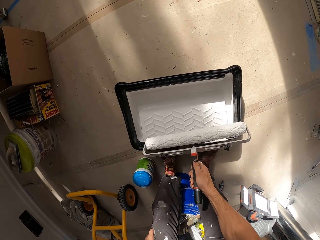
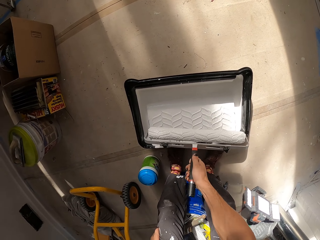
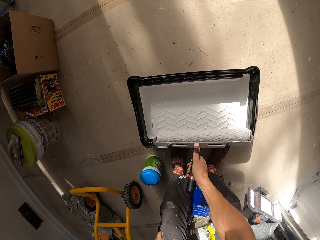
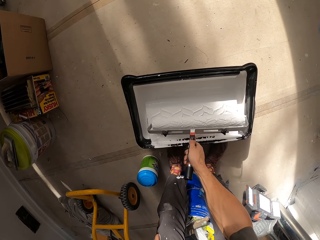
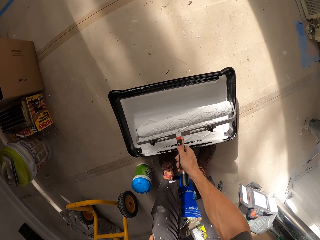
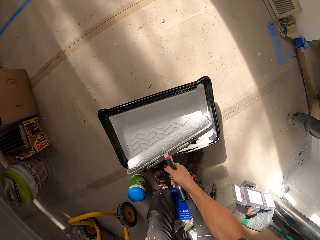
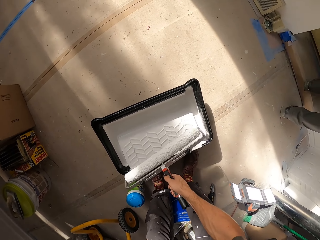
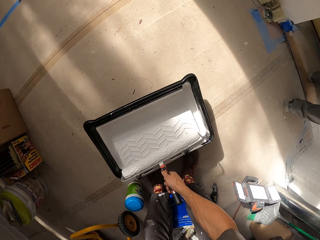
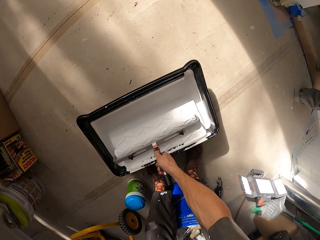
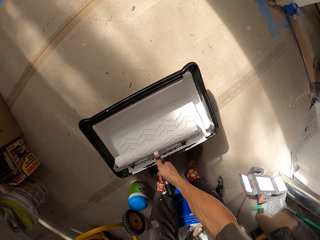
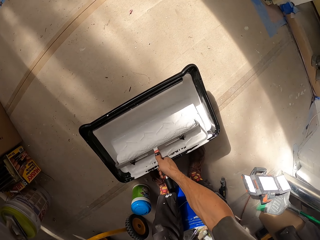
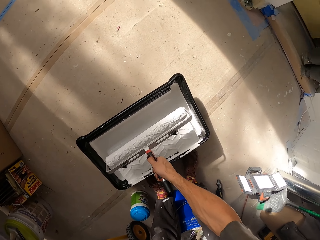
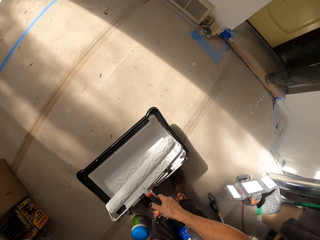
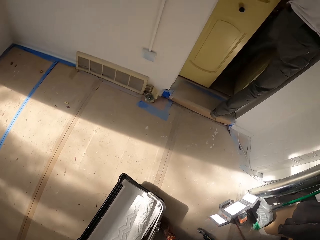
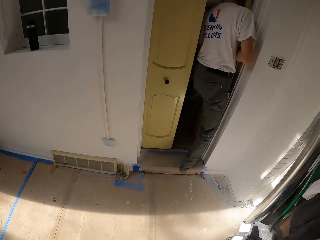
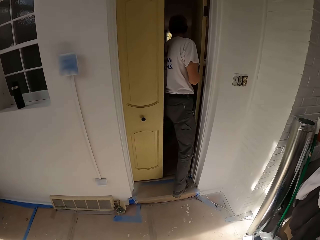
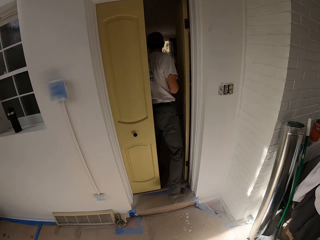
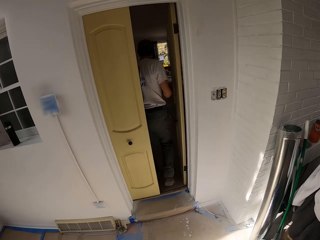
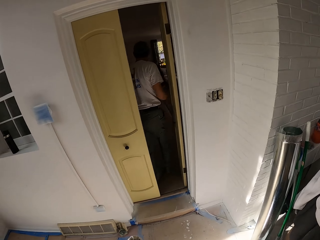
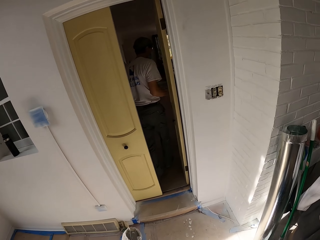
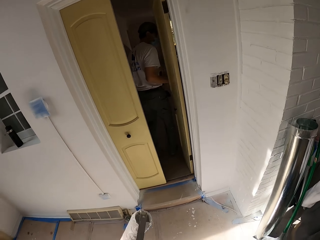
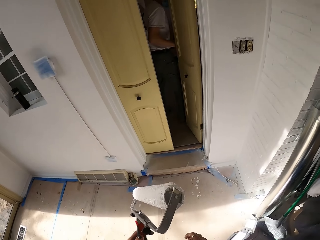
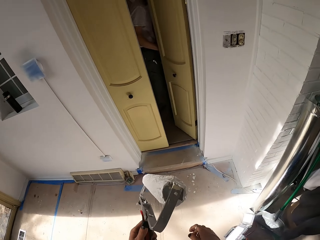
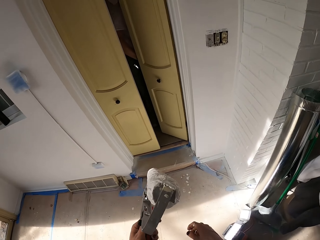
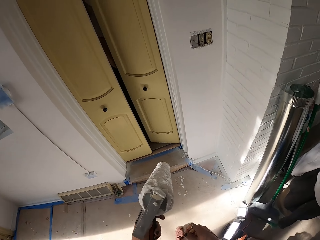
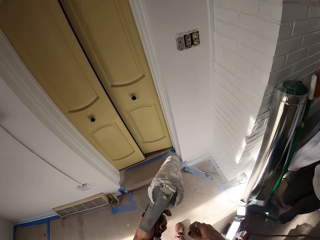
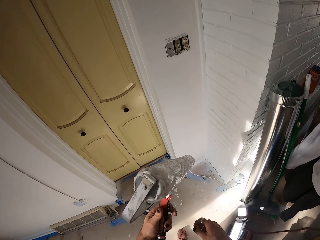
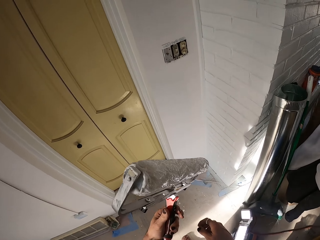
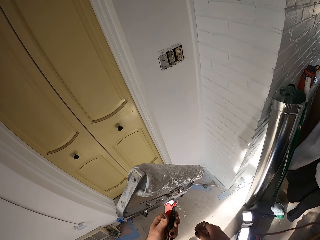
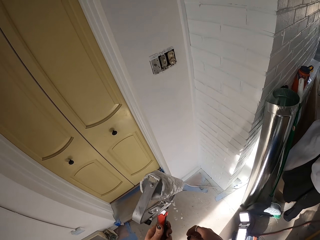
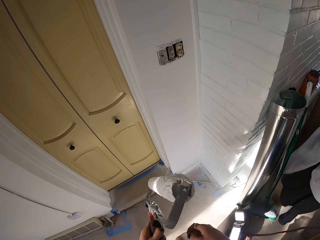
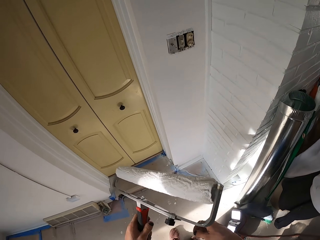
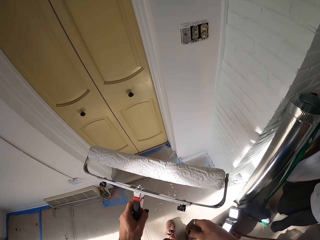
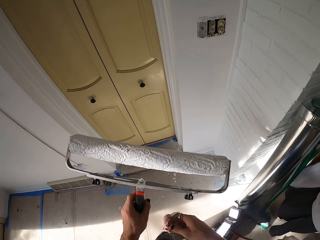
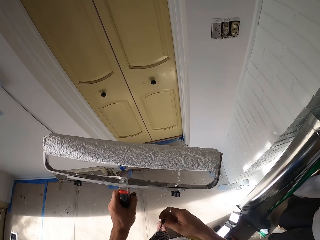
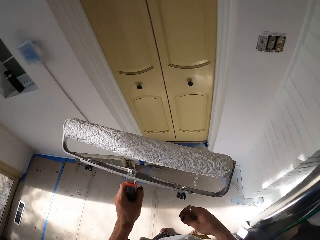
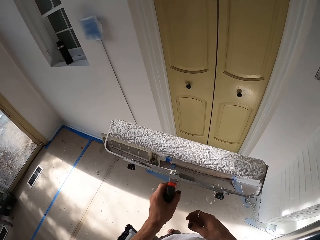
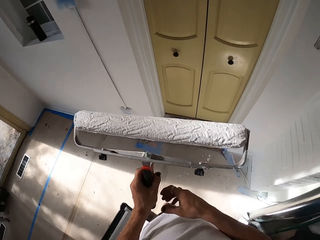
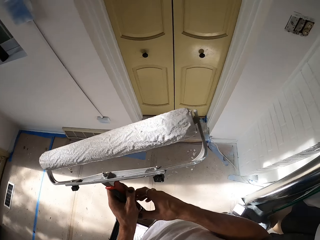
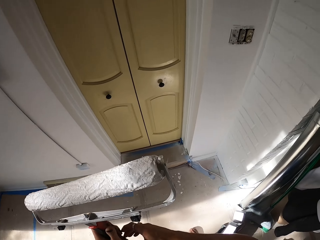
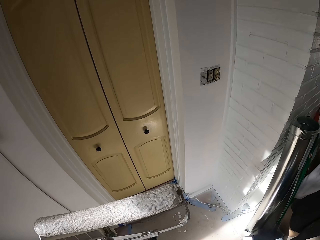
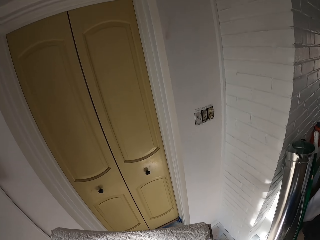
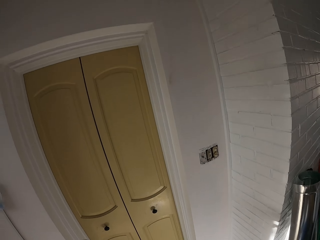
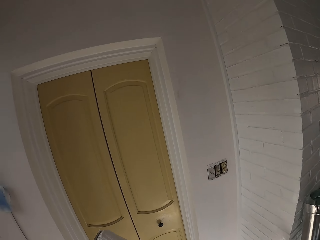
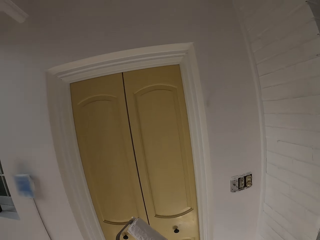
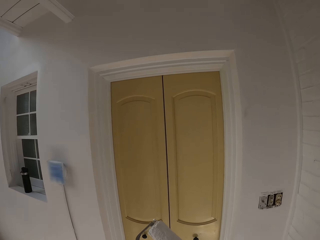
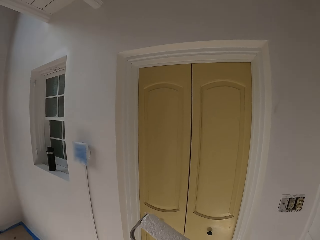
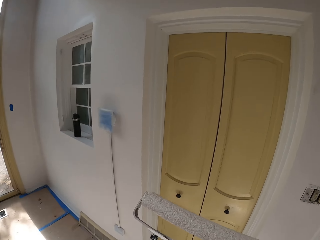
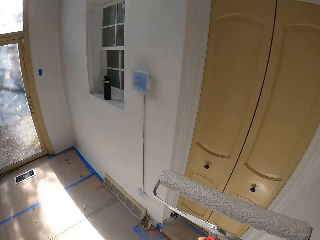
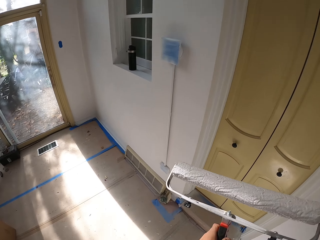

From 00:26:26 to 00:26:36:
The camera wearer rolls the paint roller on the paint. They move in the room.

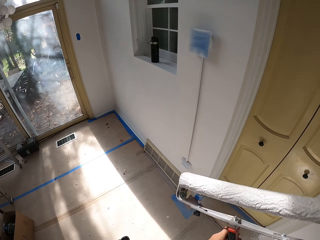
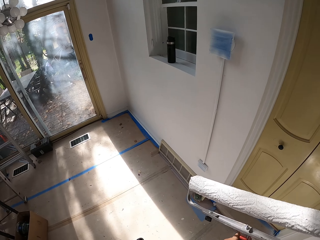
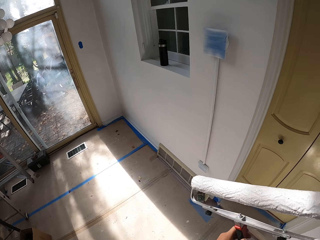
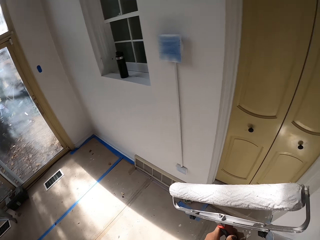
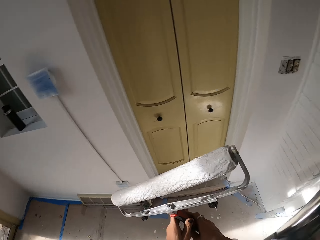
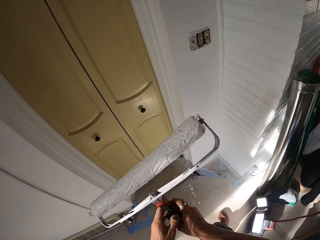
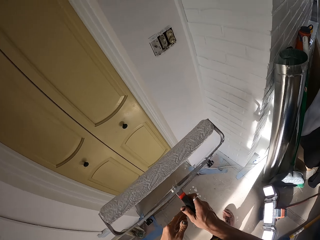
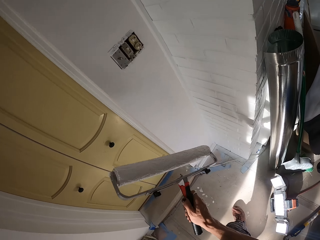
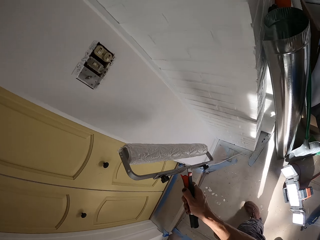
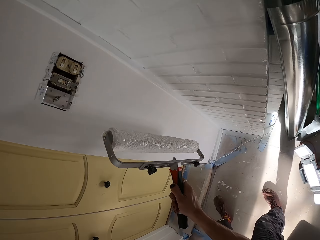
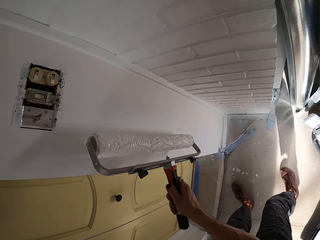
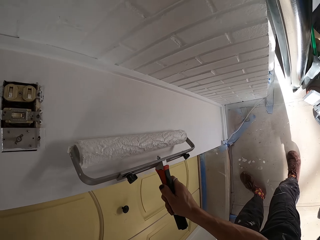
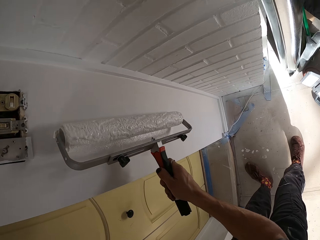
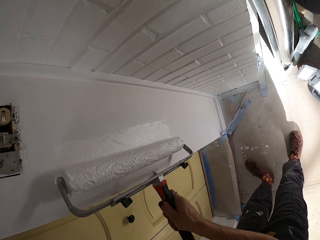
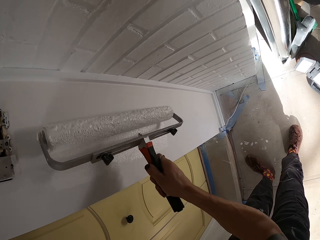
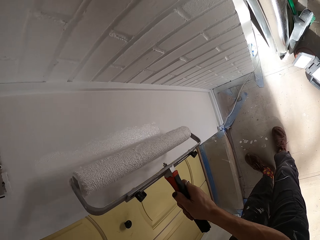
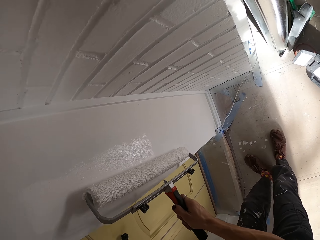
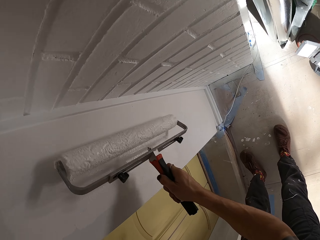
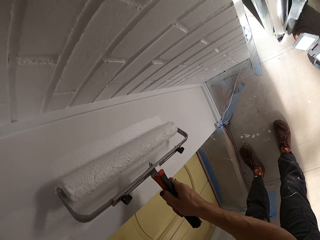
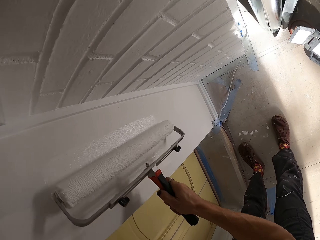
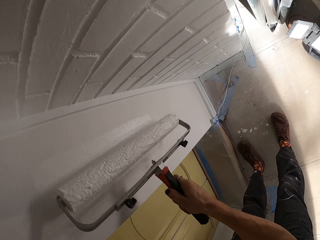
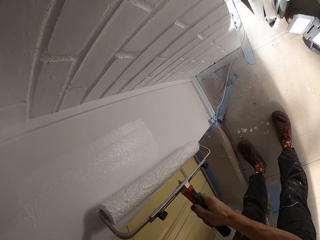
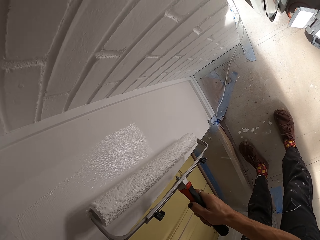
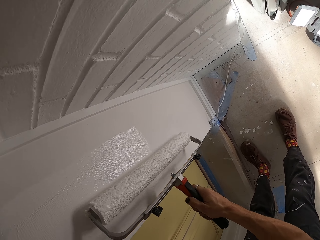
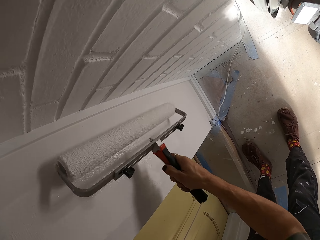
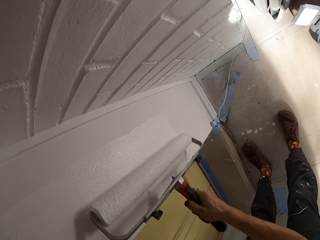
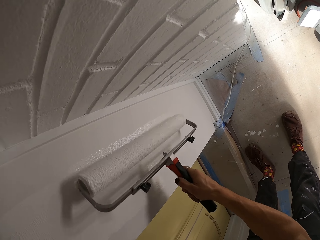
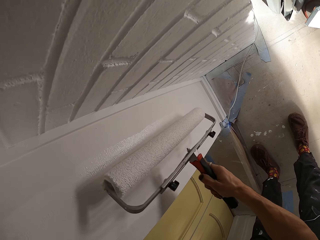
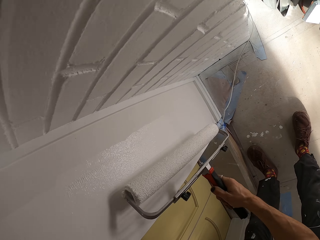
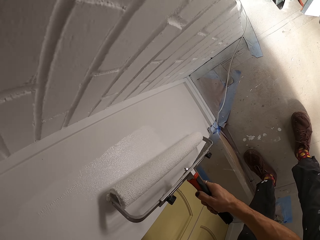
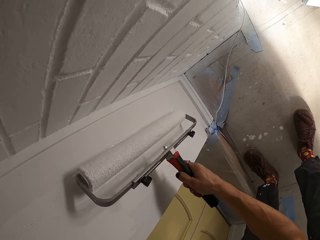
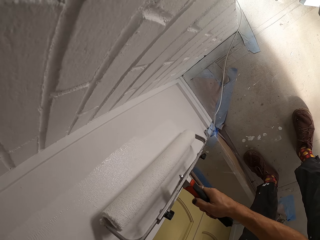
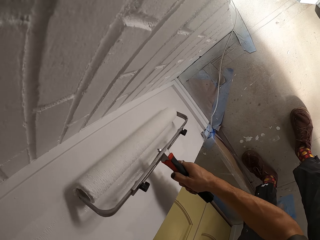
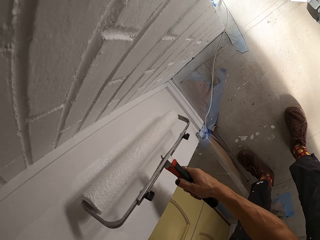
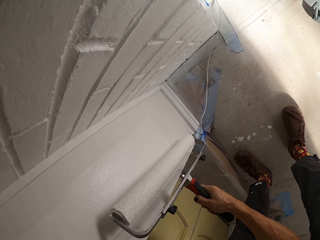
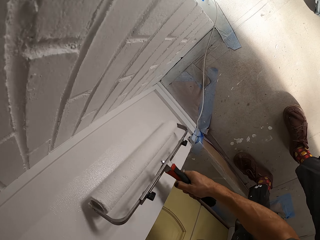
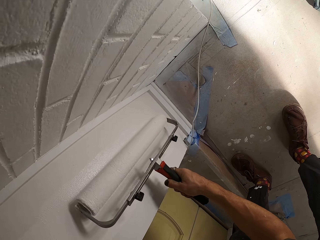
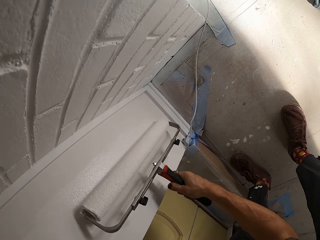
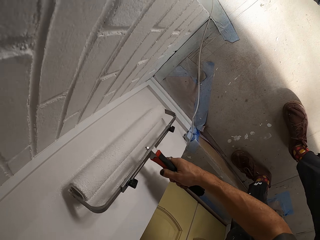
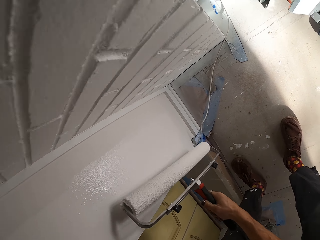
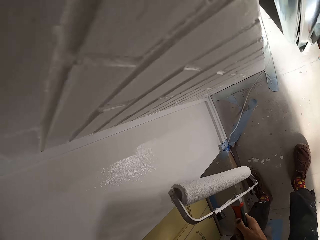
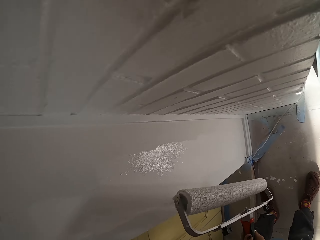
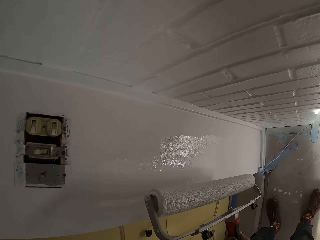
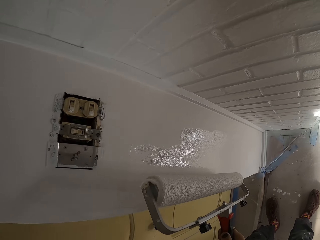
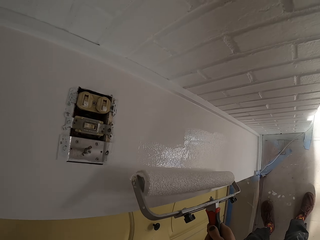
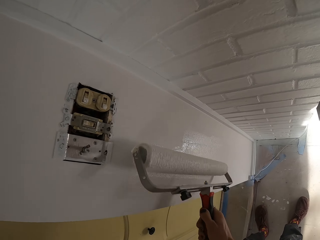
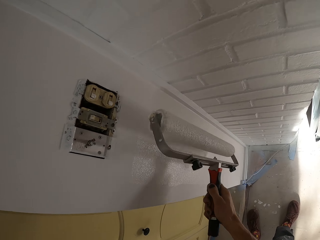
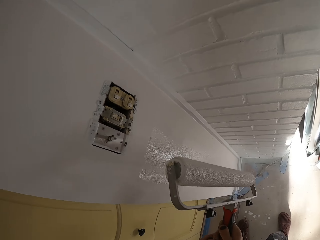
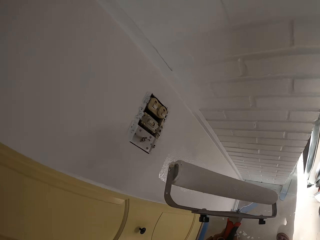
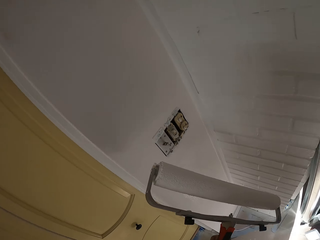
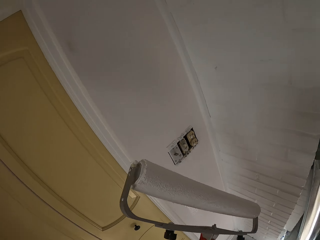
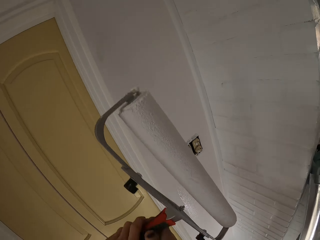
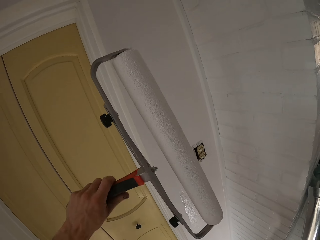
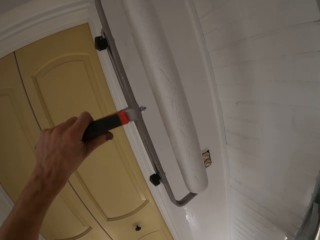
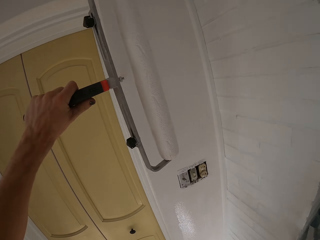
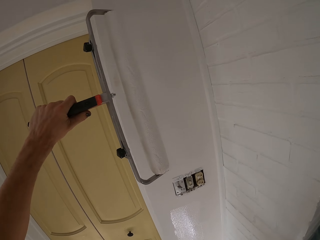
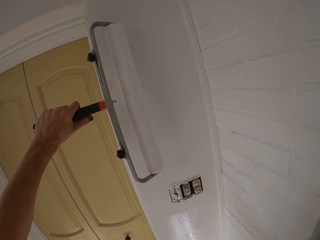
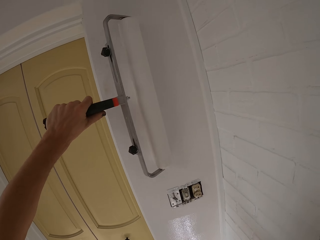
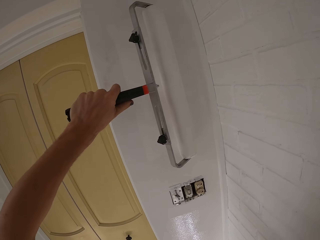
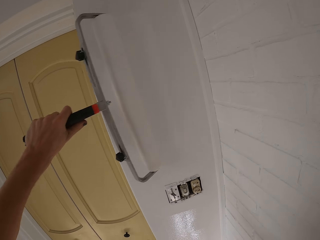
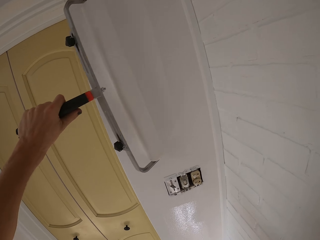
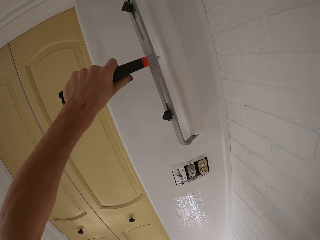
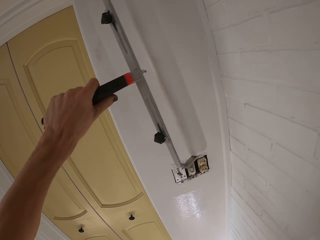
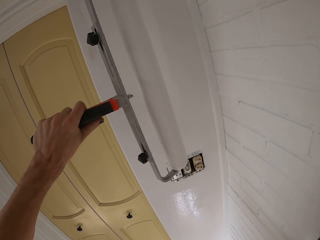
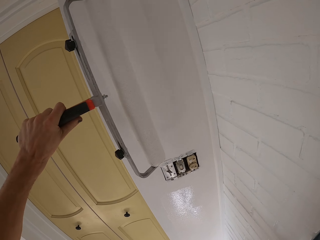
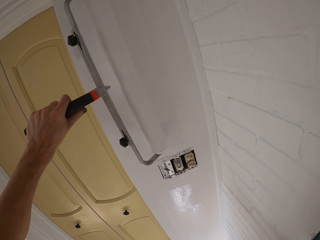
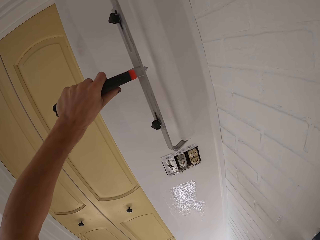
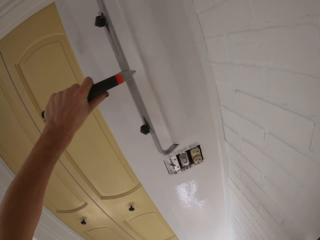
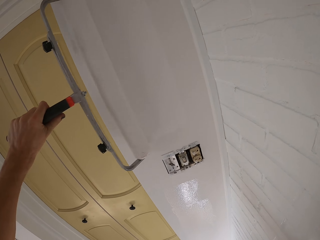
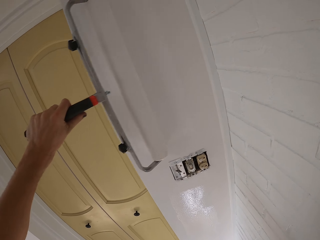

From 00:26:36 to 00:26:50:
The camera wearer paints the wall with a paint roller.
